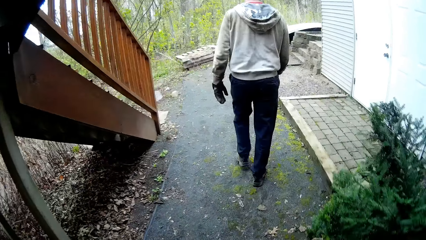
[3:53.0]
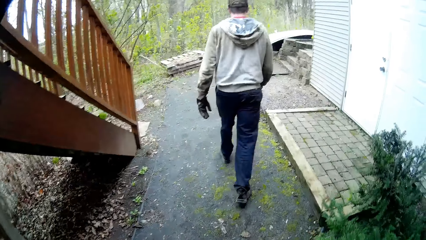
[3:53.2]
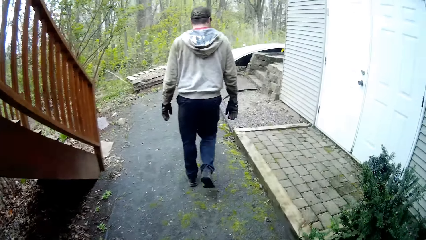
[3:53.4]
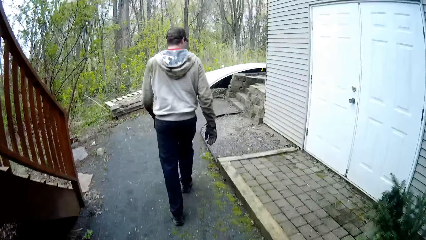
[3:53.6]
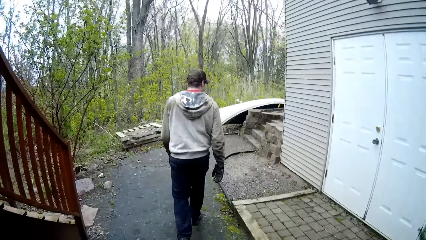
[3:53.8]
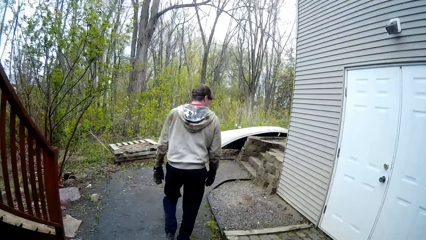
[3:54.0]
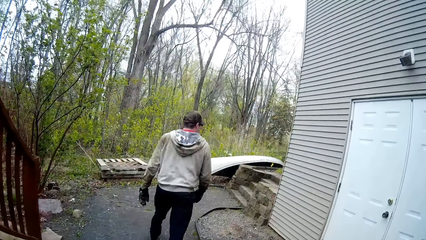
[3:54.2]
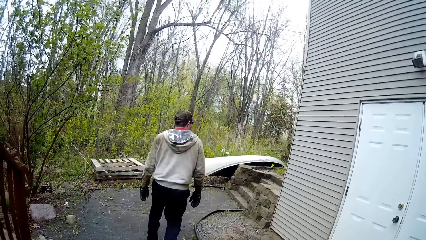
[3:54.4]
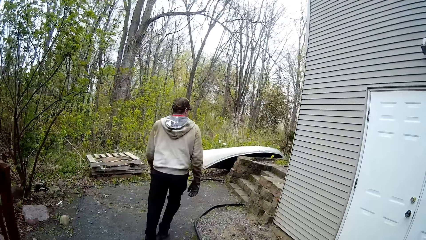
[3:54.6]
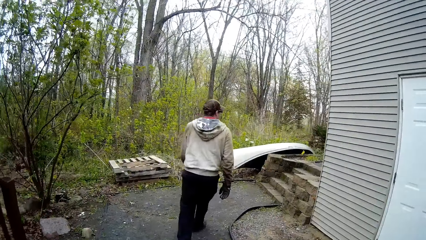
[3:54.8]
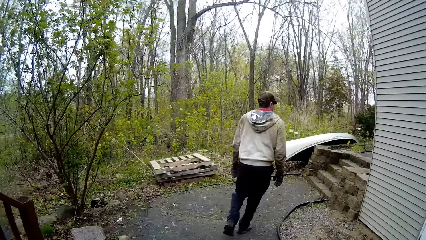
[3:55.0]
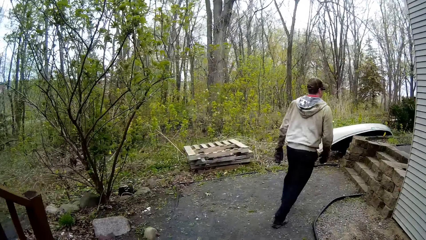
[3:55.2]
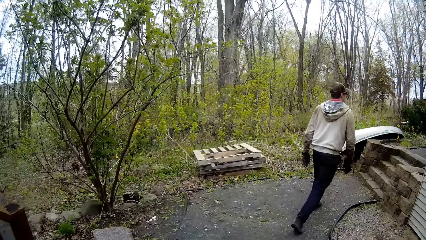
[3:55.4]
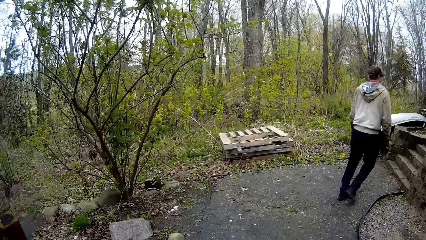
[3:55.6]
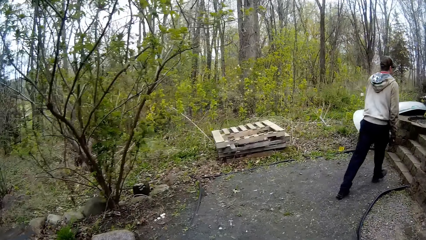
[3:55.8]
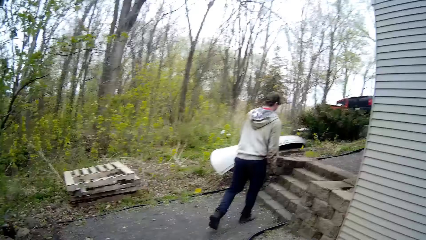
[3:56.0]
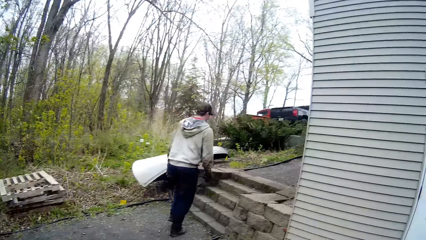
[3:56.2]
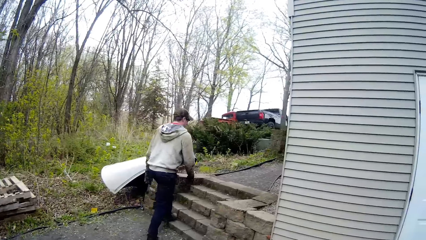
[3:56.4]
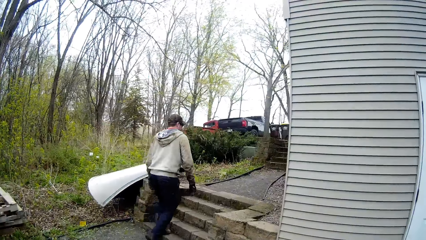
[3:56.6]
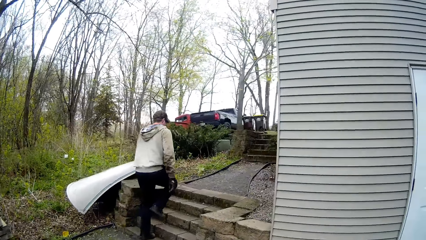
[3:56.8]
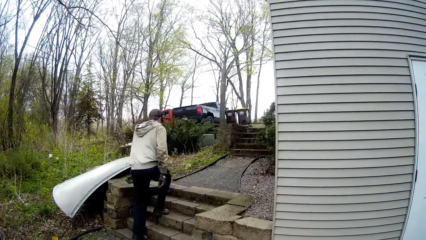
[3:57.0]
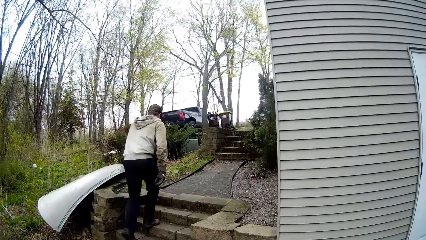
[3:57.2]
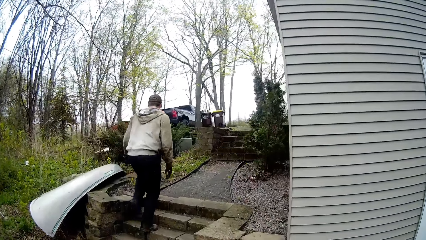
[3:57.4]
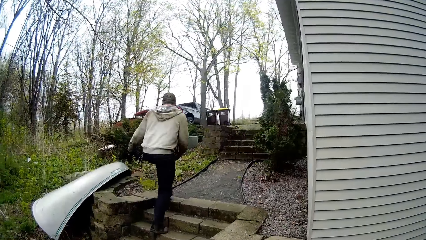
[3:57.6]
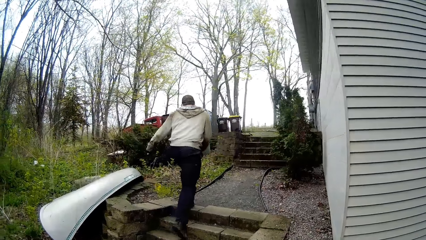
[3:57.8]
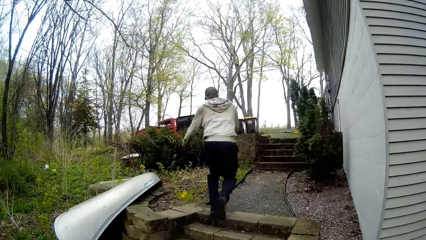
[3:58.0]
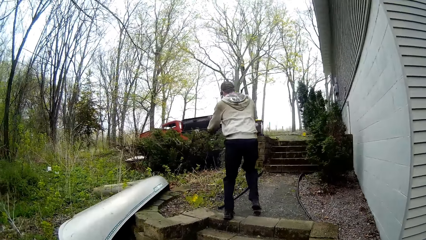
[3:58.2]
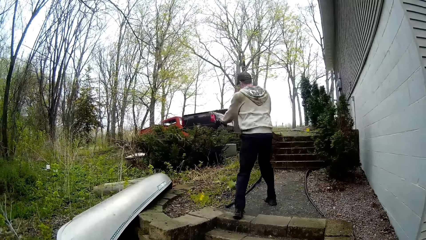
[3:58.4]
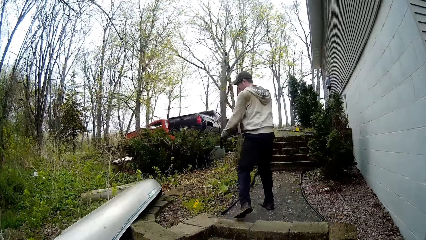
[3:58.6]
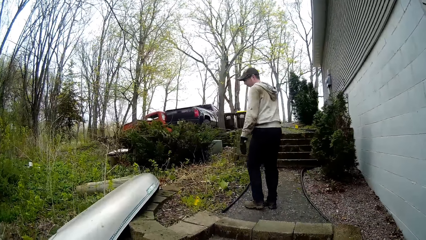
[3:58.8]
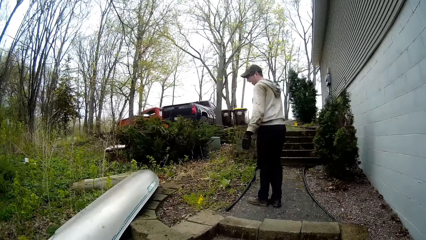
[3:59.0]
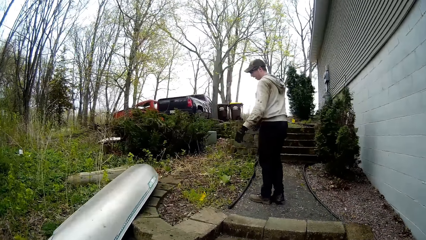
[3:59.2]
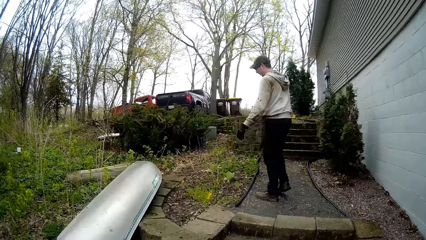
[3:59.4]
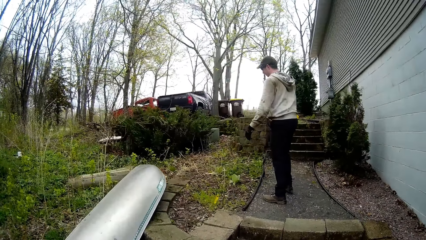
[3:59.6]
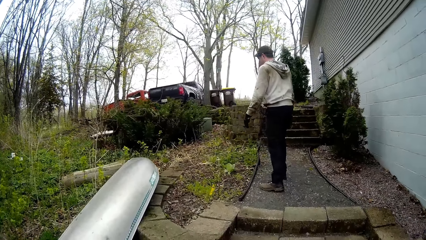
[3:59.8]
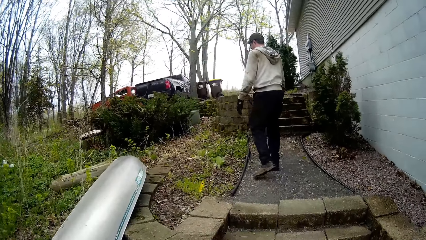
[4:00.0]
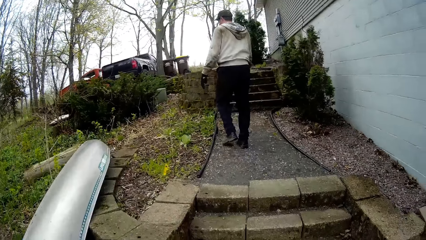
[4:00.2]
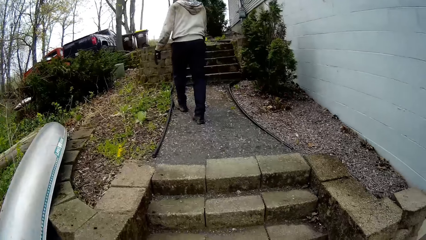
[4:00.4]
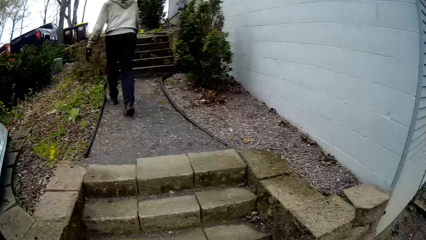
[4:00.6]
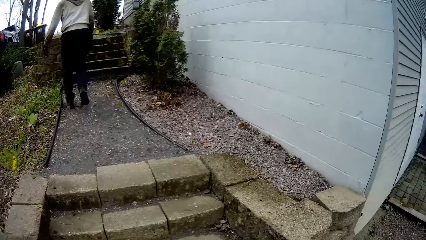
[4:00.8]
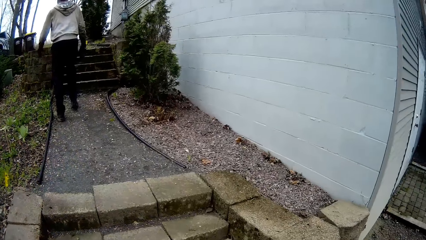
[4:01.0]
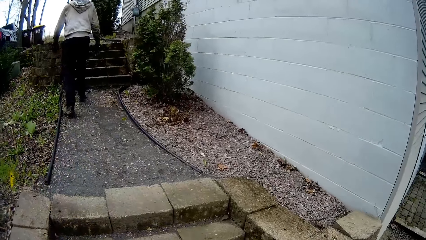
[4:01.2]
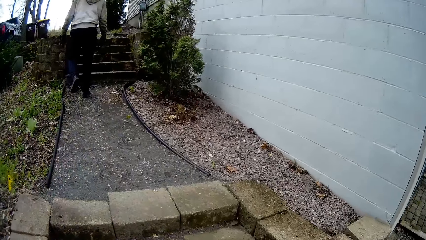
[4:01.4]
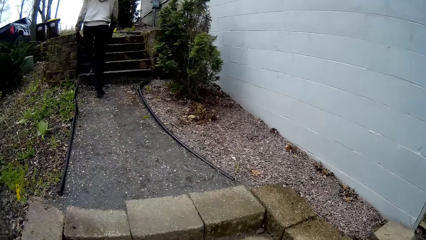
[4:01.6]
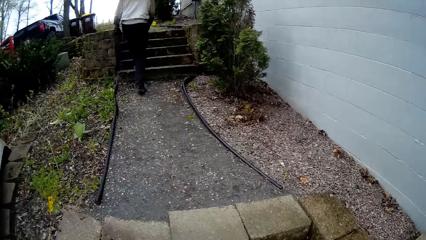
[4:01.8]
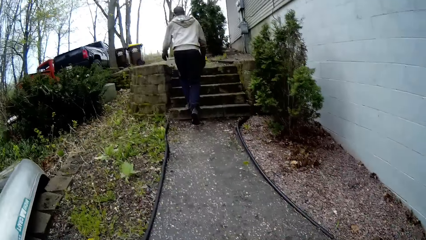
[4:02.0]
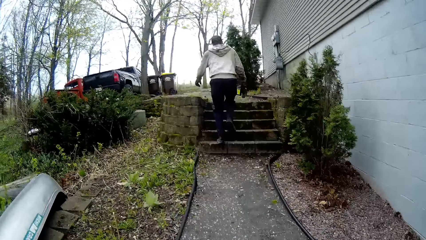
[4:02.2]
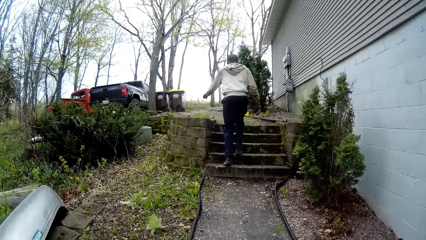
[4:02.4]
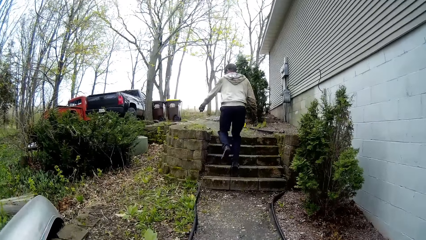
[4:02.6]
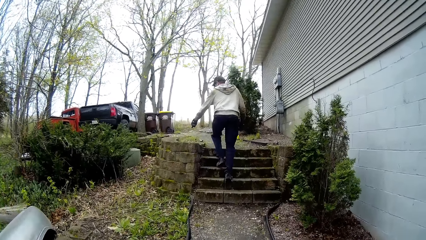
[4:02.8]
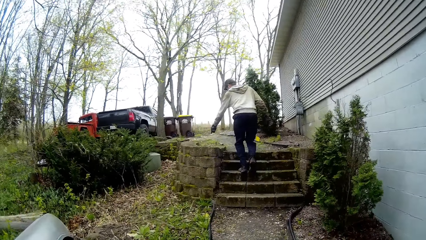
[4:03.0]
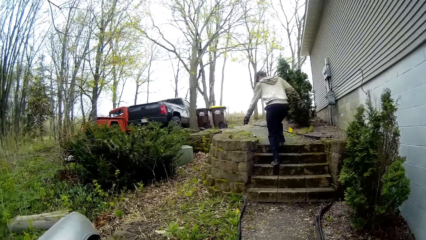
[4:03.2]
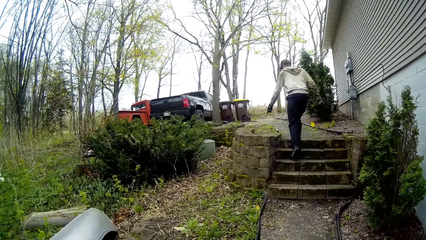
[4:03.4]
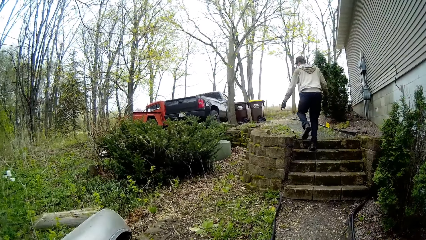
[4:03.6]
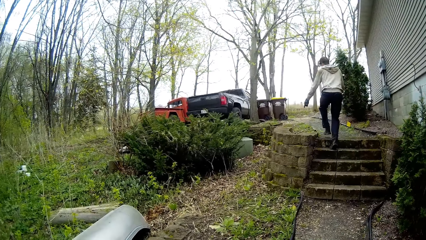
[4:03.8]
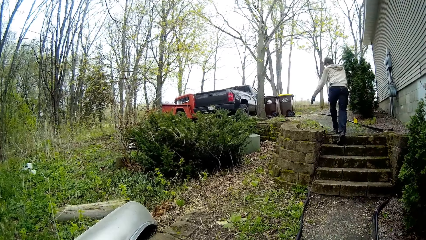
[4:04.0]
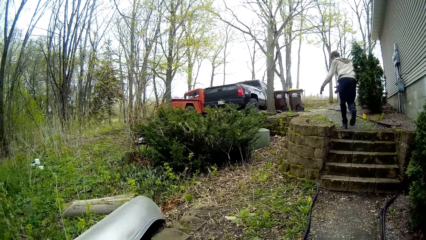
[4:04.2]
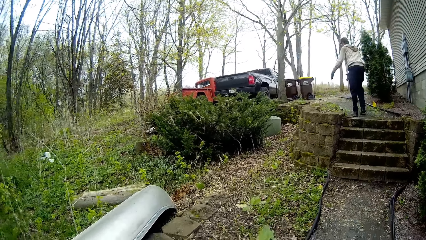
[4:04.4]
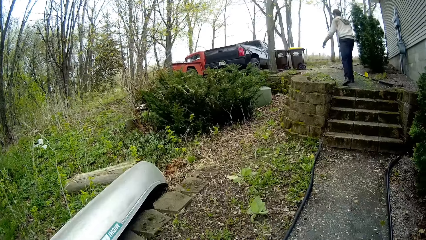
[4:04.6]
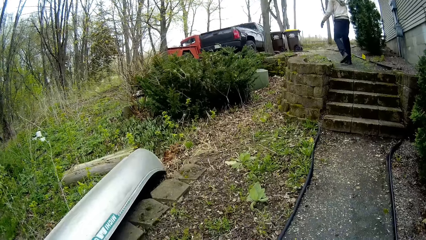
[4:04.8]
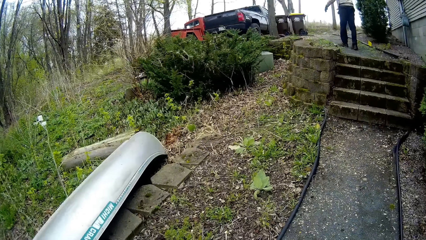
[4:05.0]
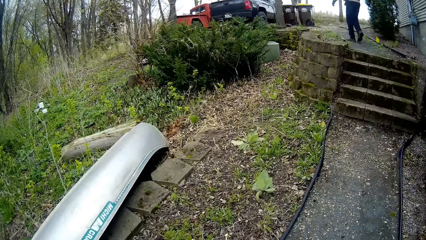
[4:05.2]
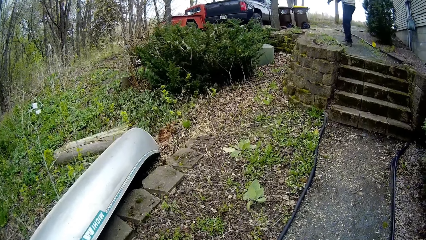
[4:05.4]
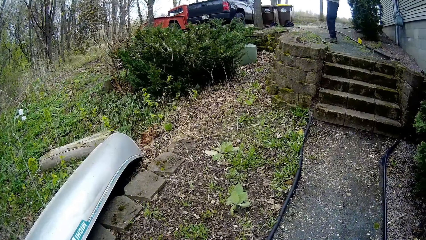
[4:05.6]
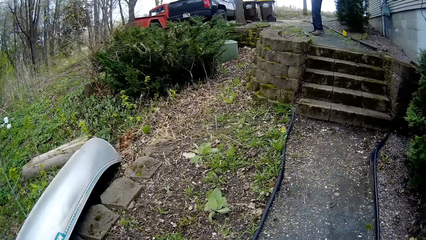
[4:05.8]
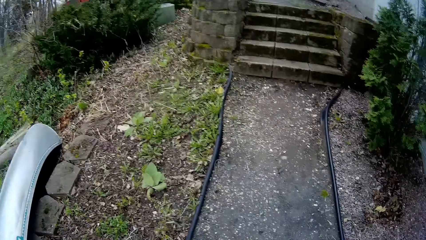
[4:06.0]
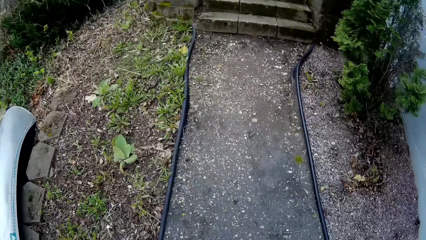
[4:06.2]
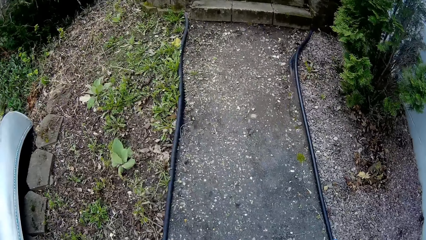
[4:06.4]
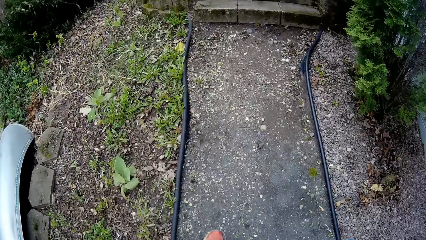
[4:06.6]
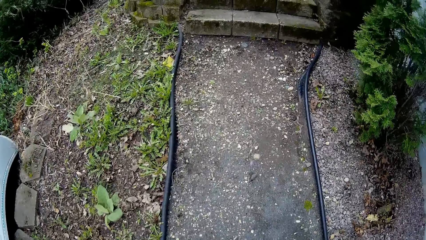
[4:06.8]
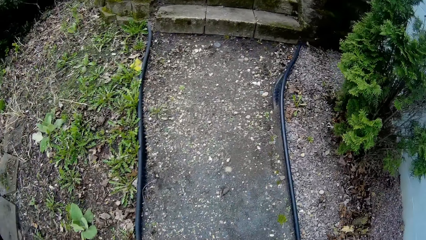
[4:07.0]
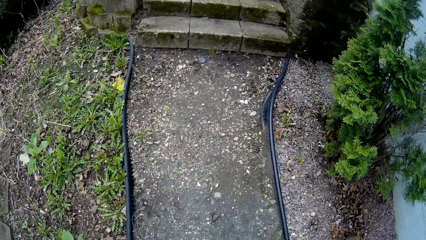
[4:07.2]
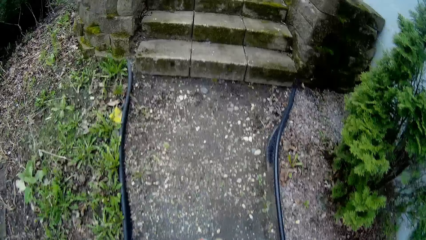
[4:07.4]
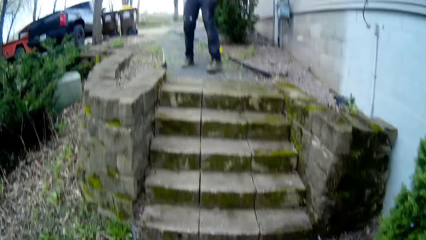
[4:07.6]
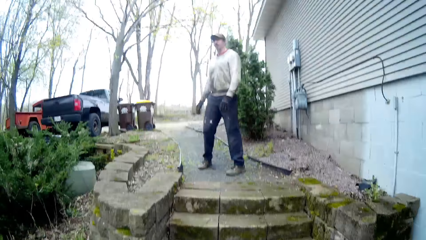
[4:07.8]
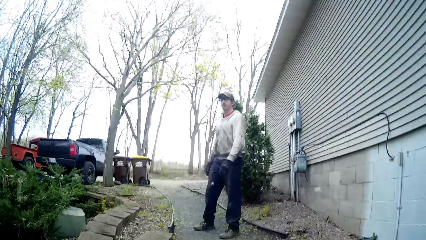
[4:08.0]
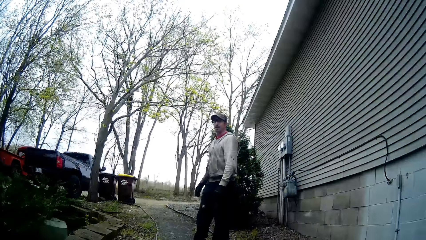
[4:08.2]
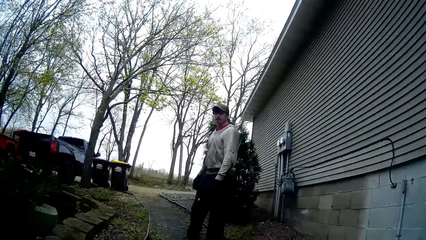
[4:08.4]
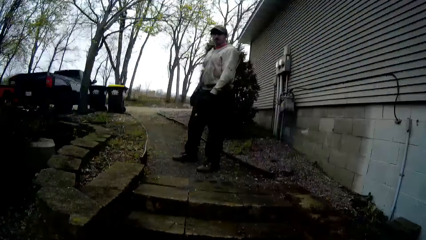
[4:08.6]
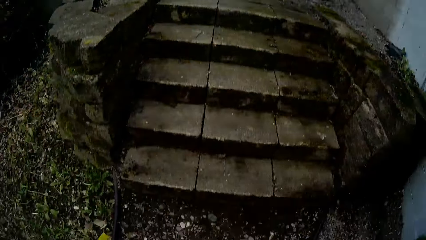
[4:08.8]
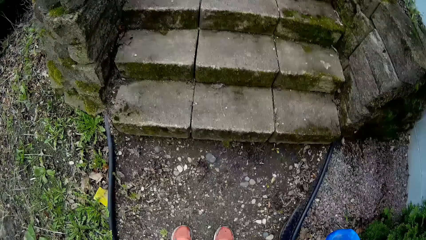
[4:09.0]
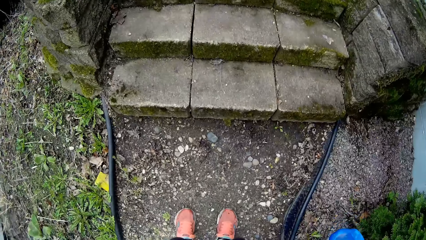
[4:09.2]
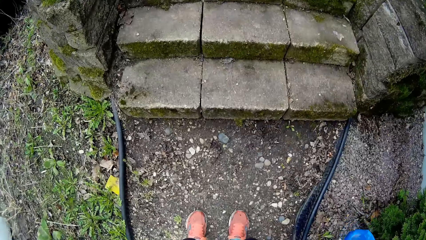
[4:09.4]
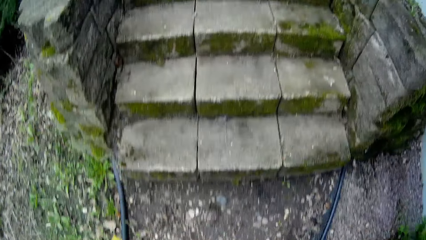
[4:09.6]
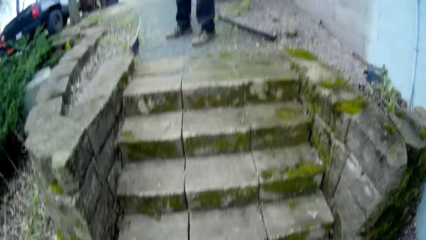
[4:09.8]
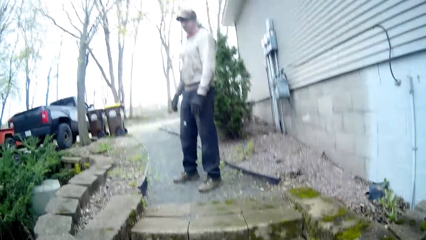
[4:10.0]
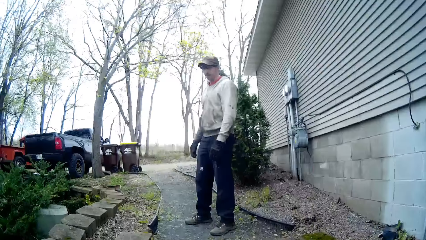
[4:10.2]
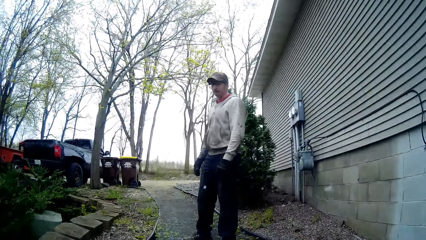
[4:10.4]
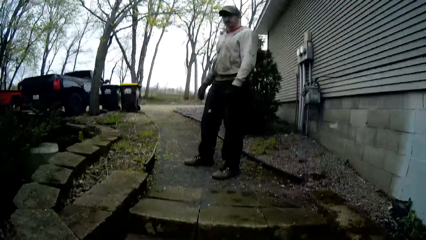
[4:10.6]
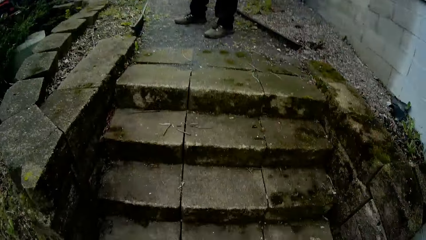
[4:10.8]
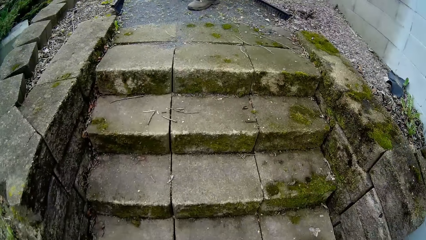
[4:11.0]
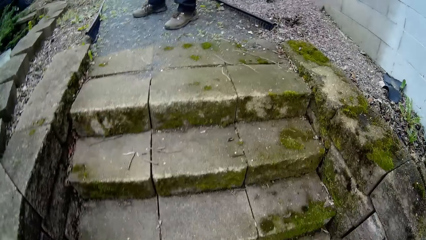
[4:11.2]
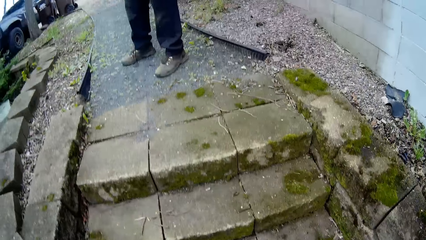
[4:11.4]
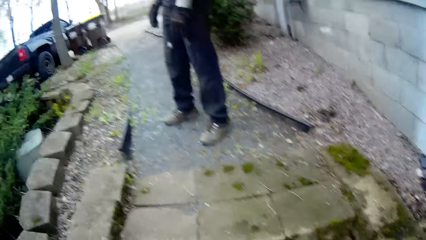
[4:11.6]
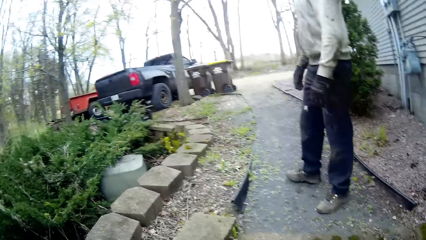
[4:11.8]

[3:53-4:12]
A man walks around. The camera wearer walks around.
